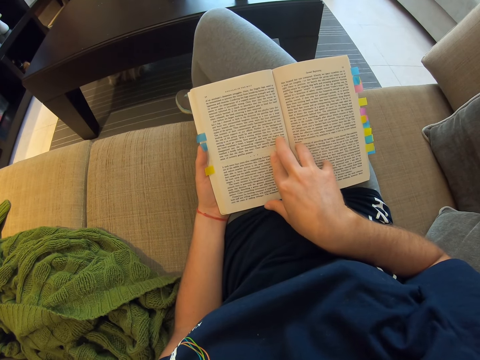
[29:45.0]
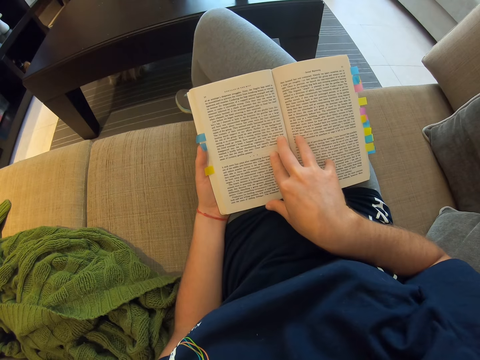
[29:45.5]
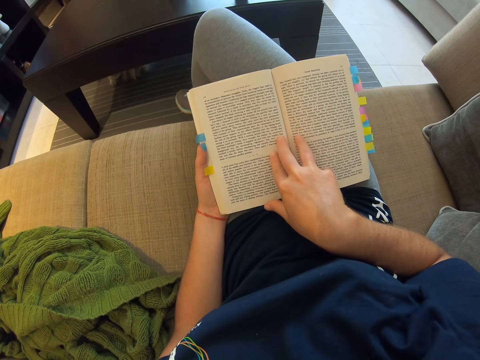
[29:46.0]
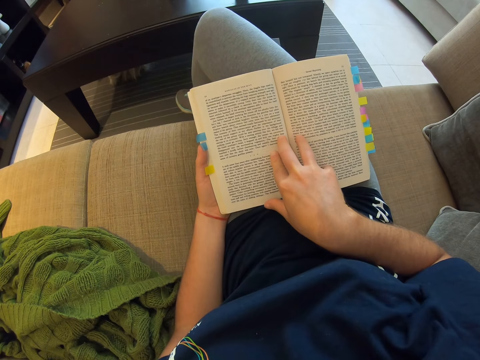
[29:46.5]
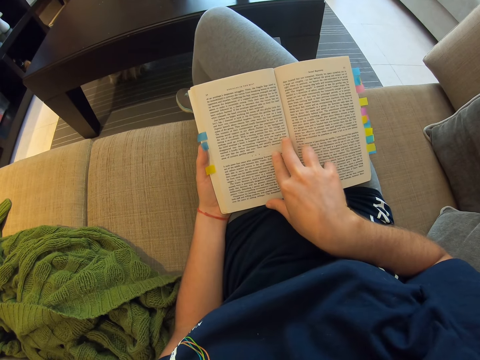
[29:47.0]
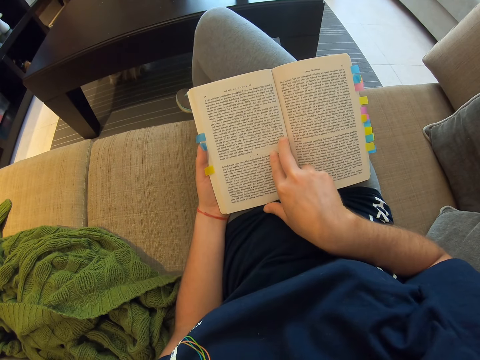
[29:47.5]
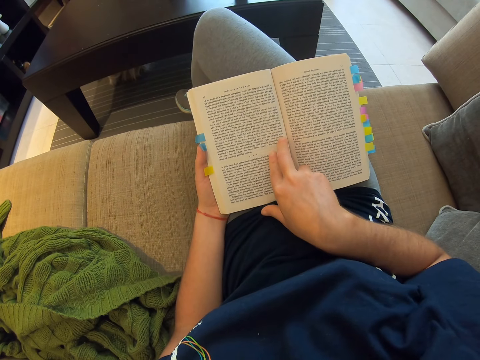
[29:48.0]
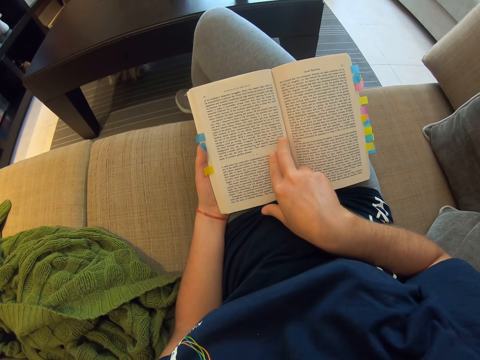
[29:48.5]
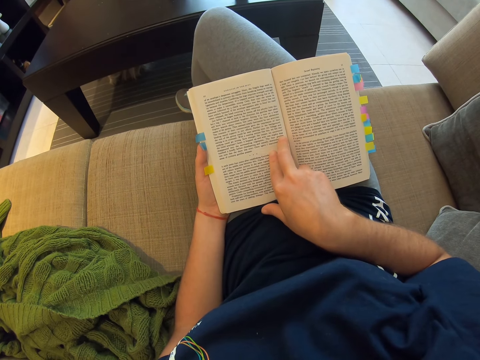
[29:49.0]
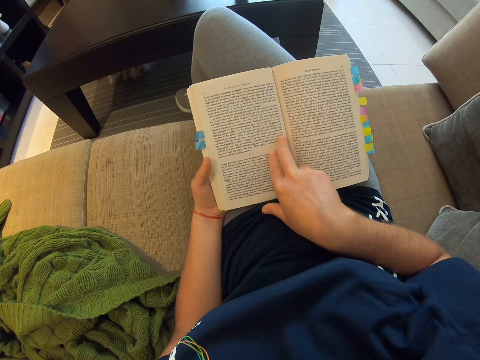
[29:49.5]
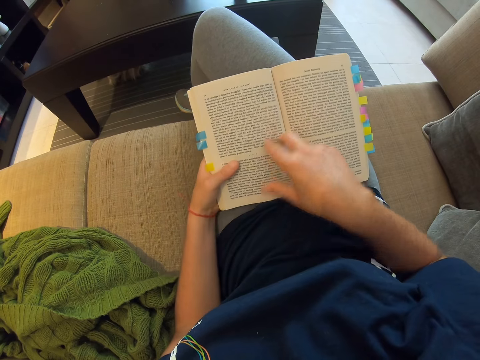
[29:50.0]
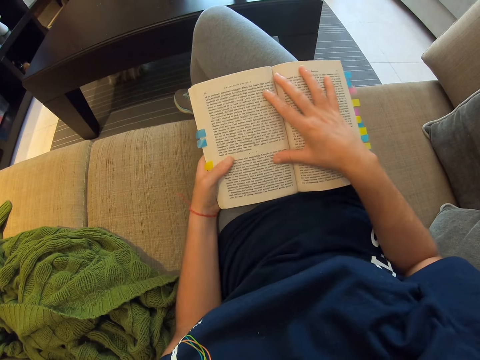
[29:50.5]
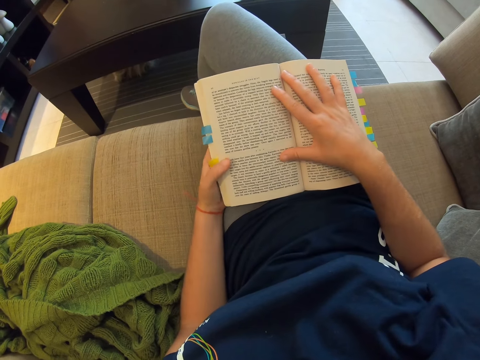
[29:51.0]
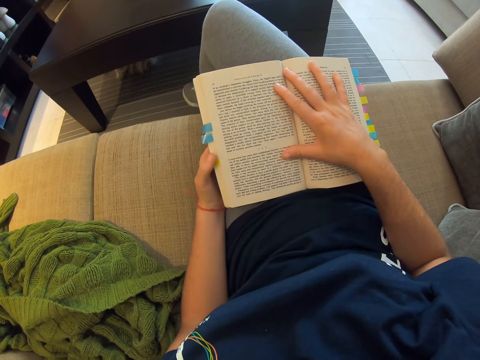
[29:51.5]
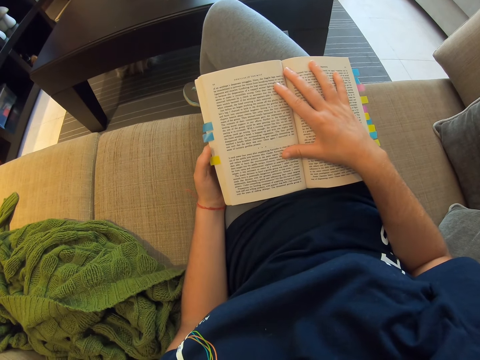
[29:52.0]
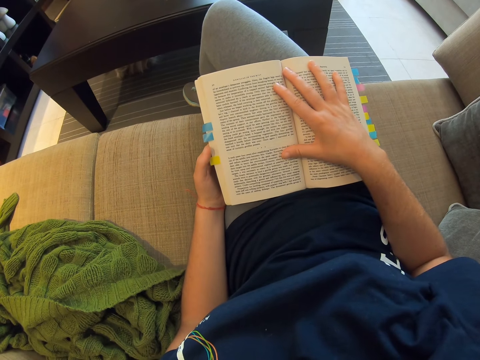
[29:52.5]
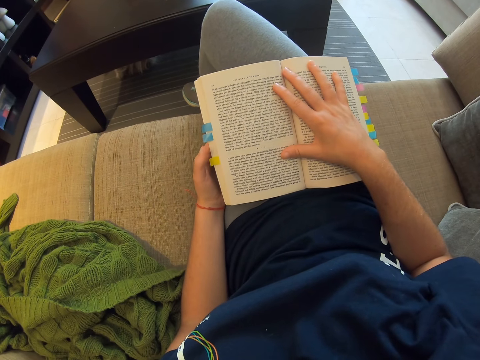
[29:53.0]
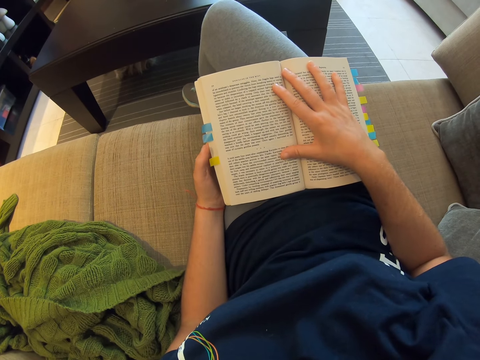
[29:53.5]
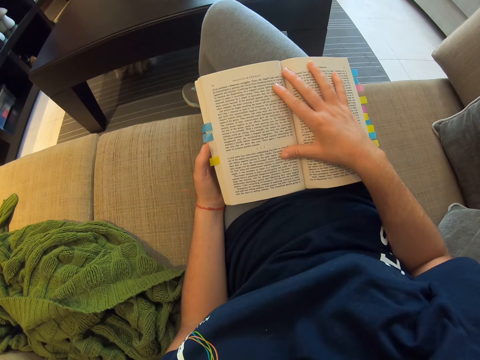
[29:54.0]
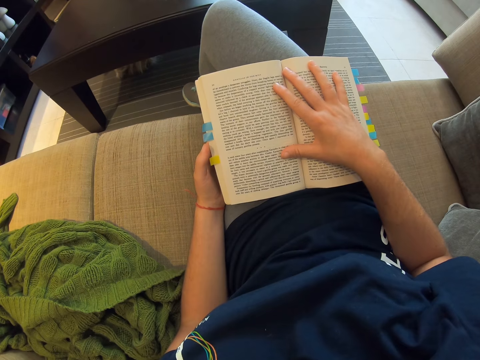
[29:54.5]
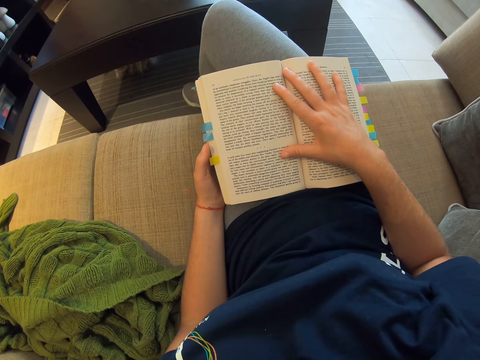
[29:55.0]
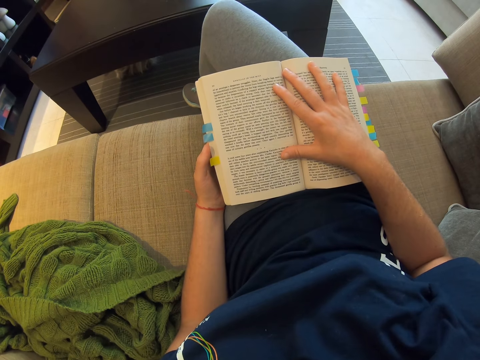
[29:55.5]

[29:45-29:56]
The camera wearer moves her fingers on the book. She spreads her fingers on the book.

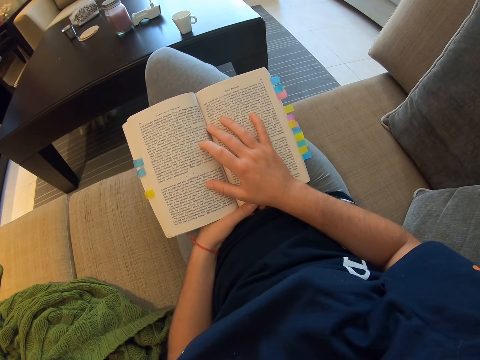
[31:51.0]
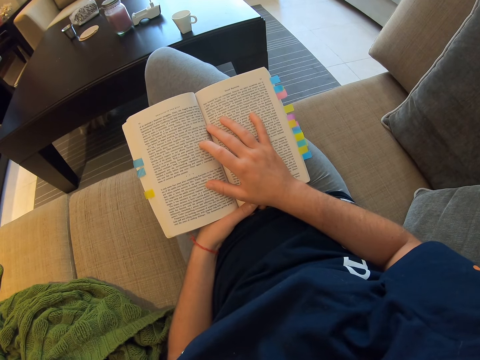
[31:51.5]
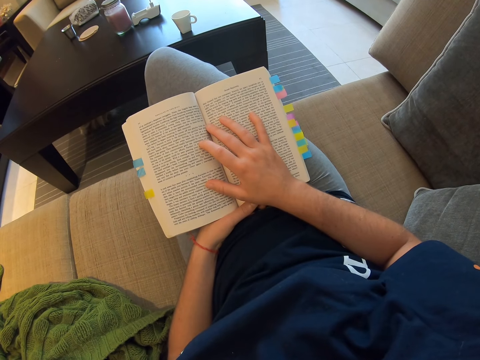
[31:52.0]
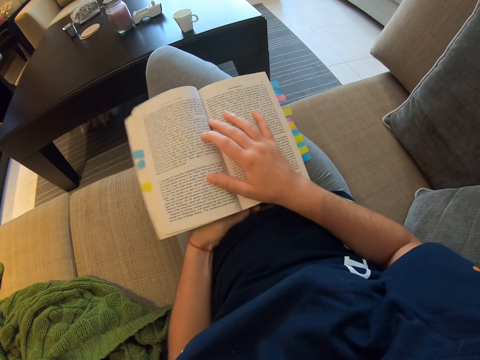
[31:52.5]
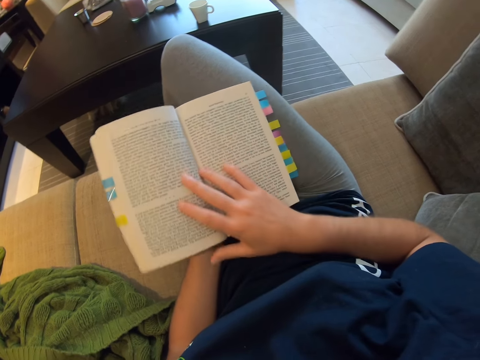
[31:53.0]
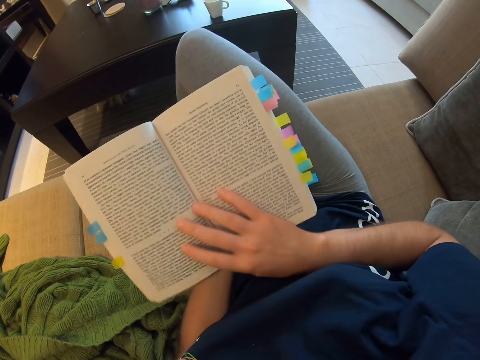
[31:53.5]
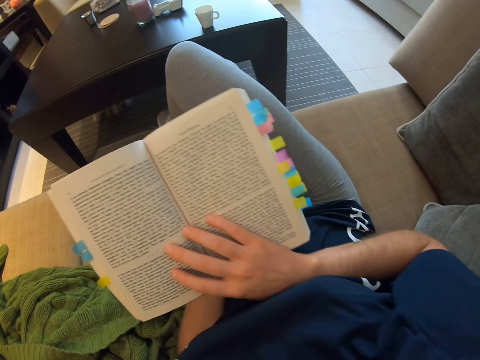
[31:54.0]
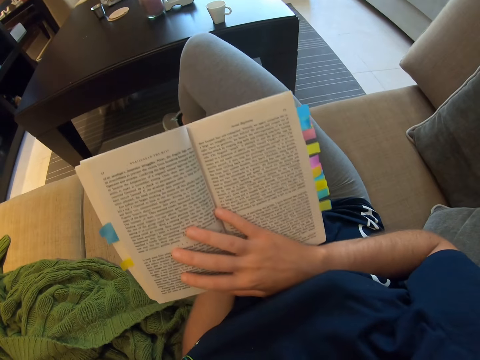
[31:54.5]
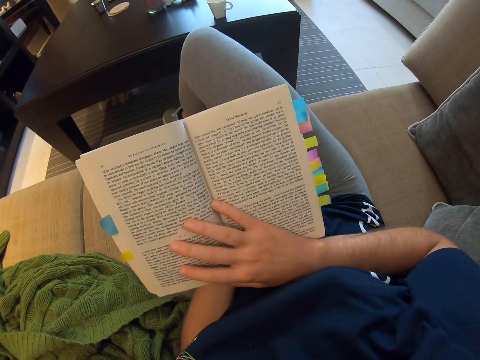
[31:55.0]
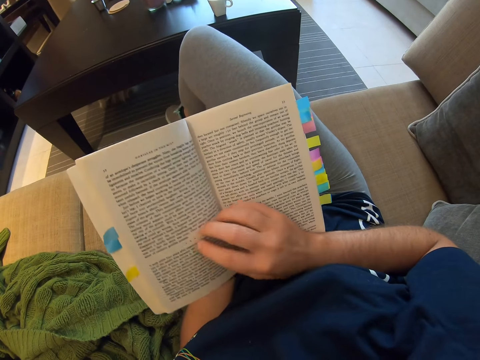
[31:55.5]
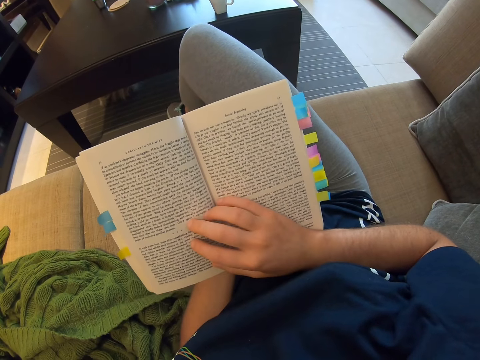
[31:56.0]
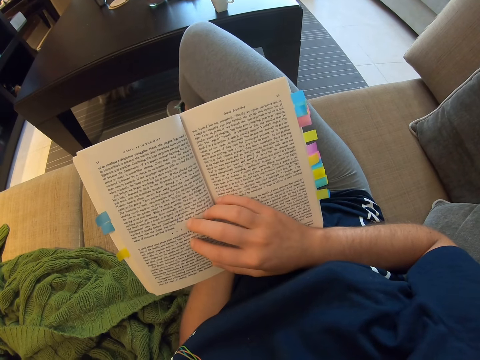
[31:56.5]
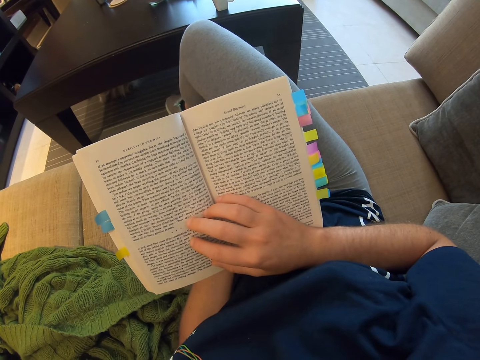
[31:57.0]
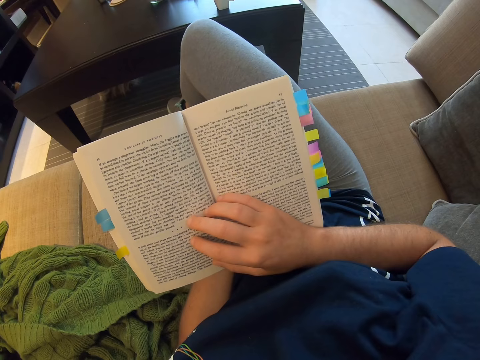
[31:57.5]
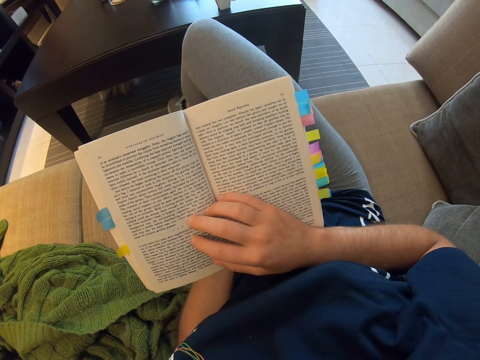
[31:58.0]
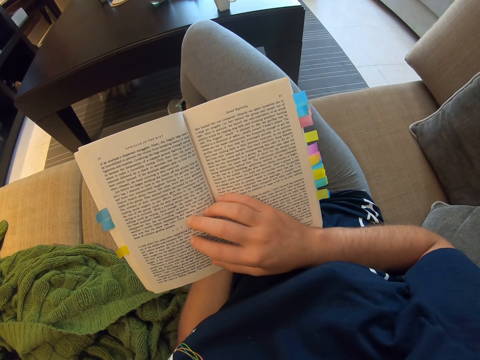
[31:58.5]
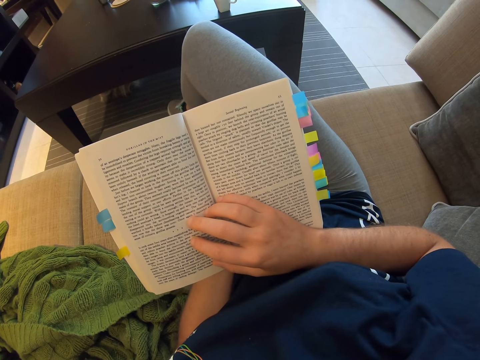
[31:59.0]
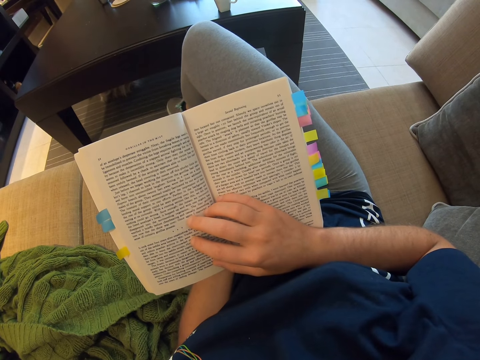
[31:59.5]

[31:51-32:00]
The camera wearer moves the book. They lift the book.
